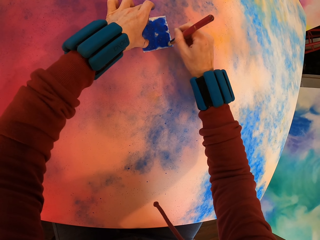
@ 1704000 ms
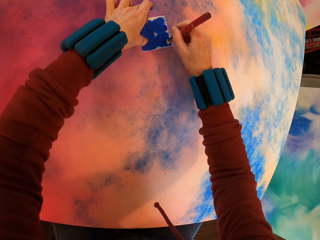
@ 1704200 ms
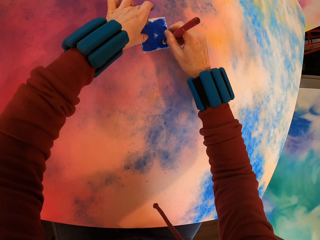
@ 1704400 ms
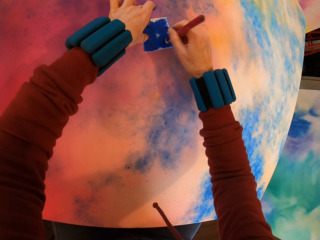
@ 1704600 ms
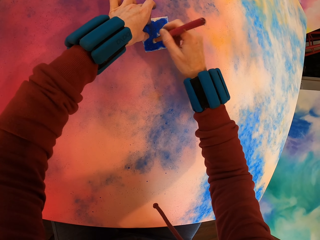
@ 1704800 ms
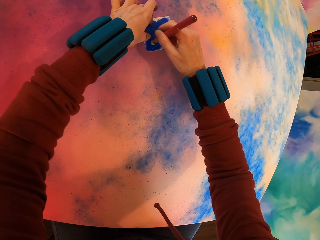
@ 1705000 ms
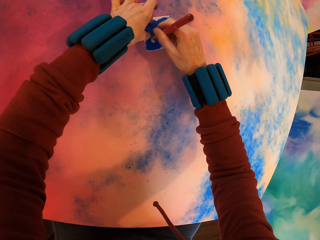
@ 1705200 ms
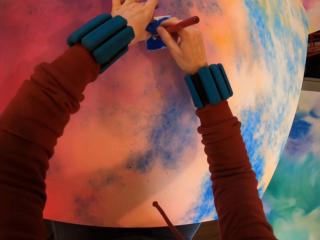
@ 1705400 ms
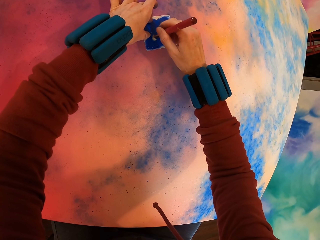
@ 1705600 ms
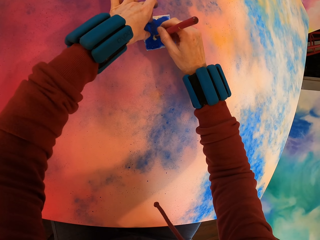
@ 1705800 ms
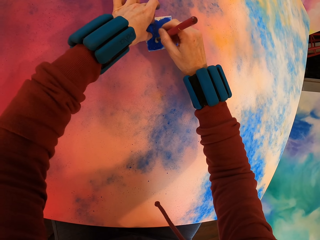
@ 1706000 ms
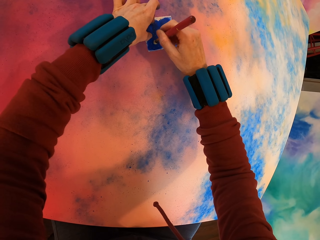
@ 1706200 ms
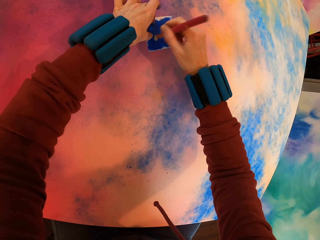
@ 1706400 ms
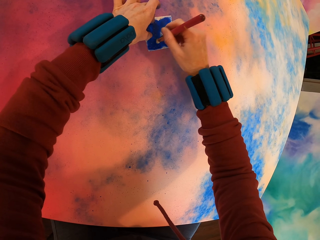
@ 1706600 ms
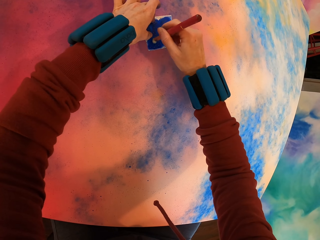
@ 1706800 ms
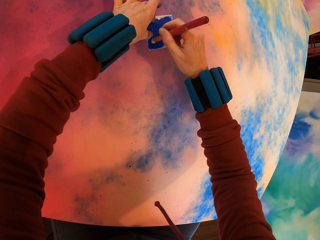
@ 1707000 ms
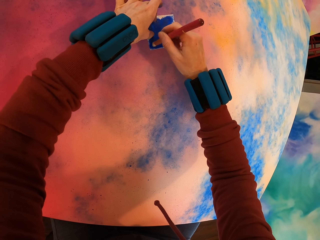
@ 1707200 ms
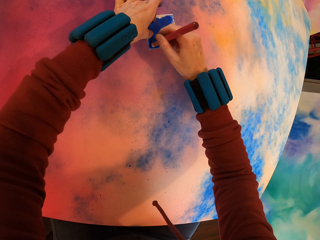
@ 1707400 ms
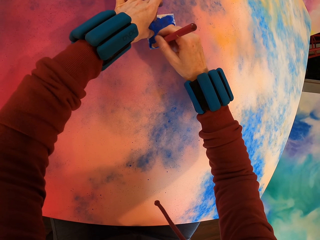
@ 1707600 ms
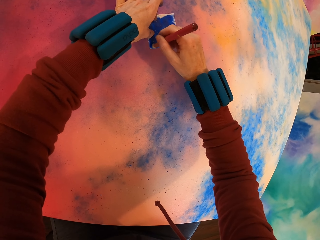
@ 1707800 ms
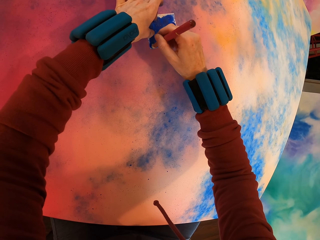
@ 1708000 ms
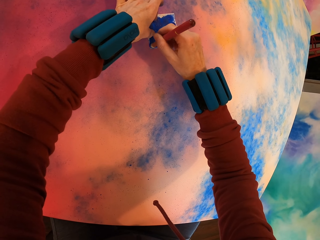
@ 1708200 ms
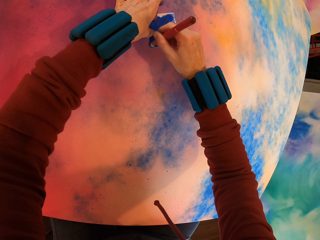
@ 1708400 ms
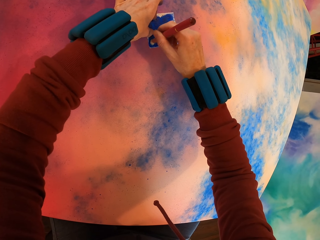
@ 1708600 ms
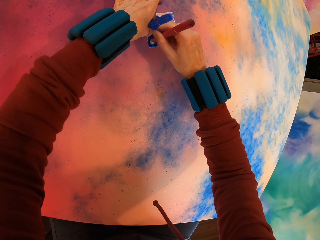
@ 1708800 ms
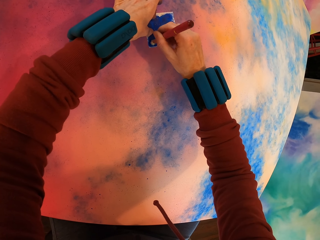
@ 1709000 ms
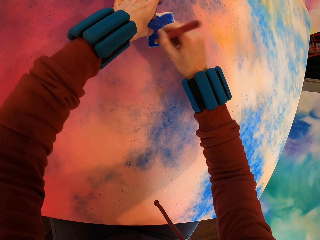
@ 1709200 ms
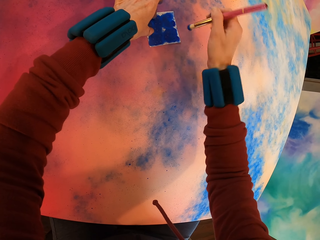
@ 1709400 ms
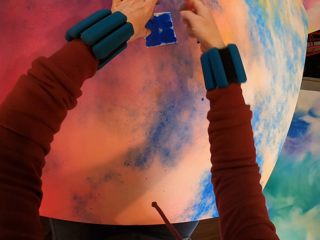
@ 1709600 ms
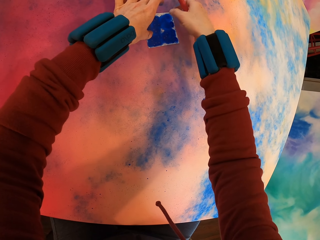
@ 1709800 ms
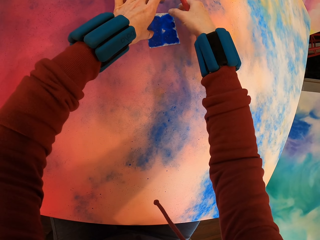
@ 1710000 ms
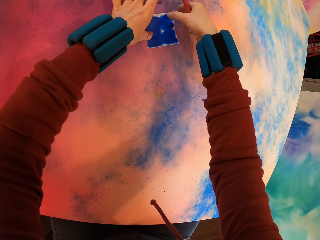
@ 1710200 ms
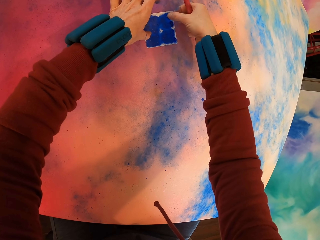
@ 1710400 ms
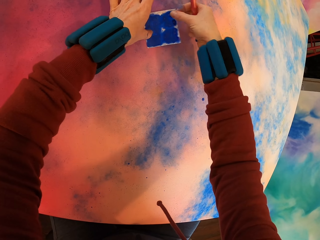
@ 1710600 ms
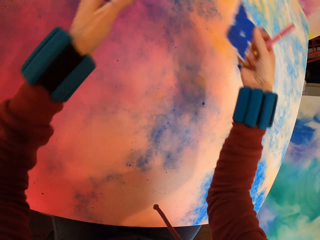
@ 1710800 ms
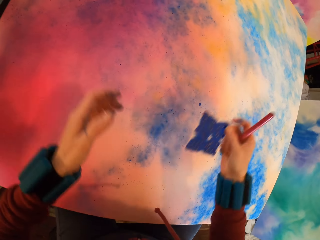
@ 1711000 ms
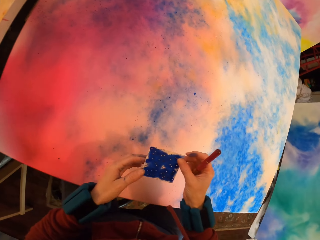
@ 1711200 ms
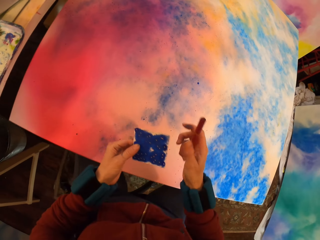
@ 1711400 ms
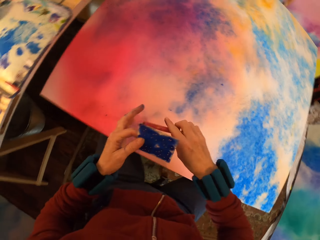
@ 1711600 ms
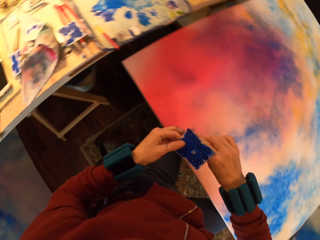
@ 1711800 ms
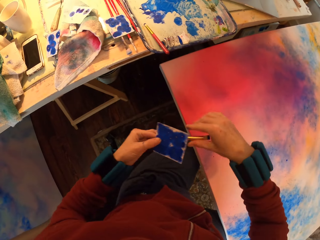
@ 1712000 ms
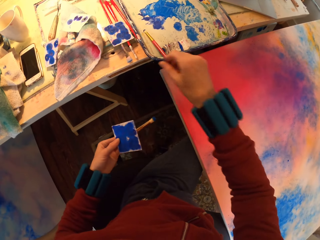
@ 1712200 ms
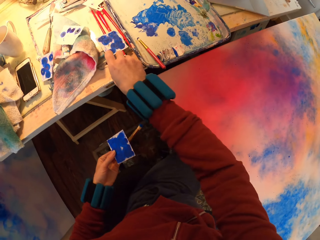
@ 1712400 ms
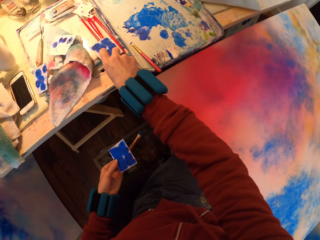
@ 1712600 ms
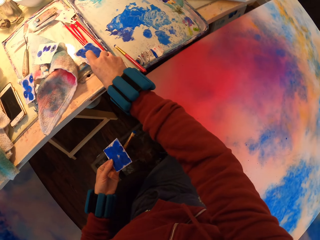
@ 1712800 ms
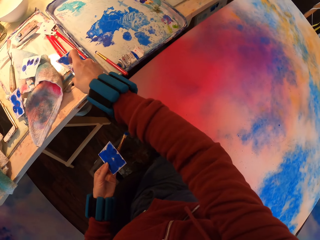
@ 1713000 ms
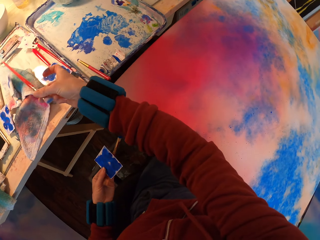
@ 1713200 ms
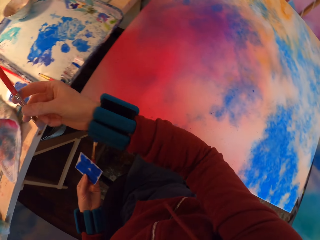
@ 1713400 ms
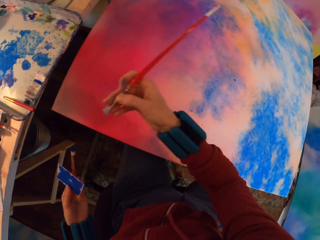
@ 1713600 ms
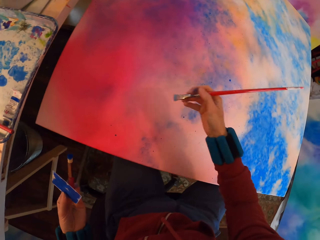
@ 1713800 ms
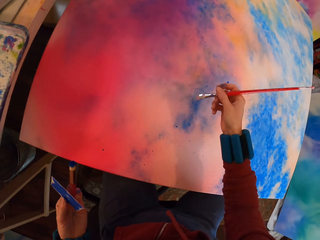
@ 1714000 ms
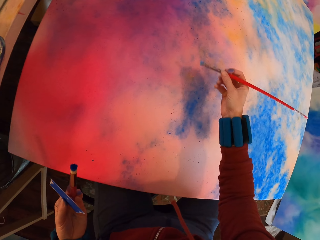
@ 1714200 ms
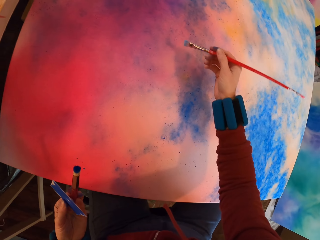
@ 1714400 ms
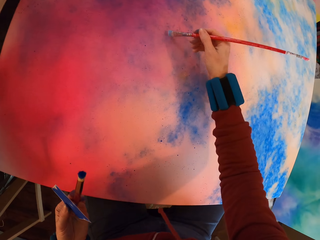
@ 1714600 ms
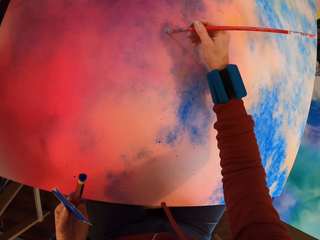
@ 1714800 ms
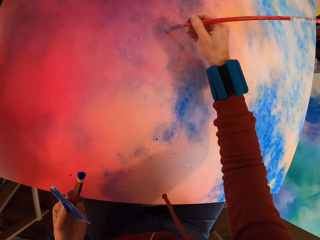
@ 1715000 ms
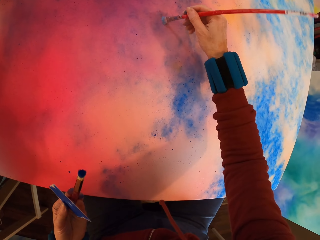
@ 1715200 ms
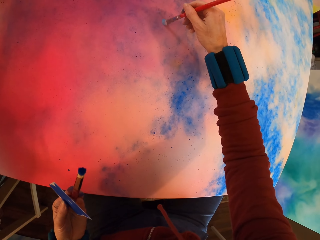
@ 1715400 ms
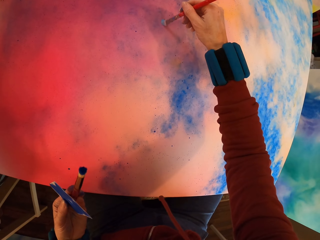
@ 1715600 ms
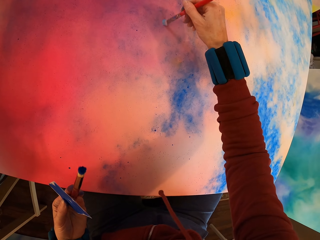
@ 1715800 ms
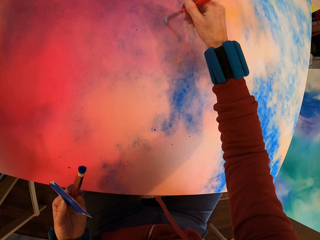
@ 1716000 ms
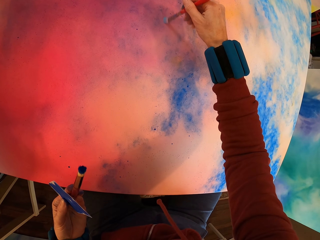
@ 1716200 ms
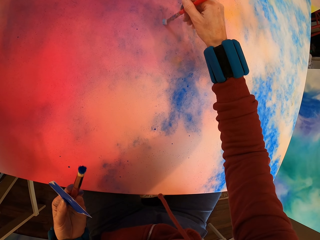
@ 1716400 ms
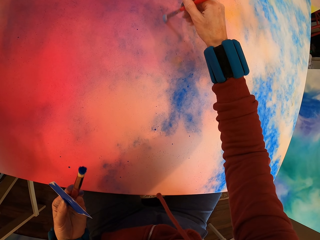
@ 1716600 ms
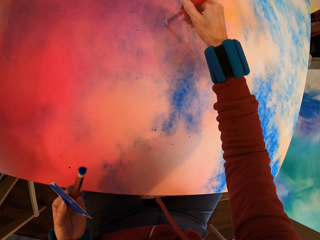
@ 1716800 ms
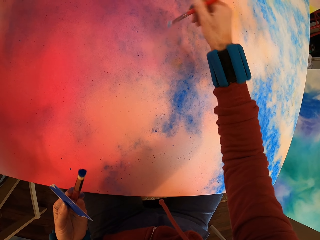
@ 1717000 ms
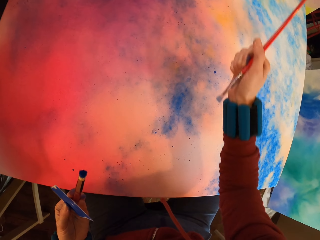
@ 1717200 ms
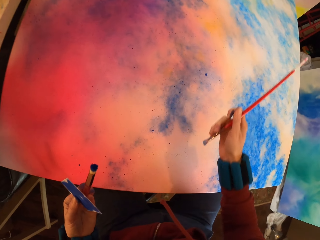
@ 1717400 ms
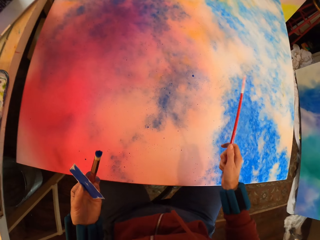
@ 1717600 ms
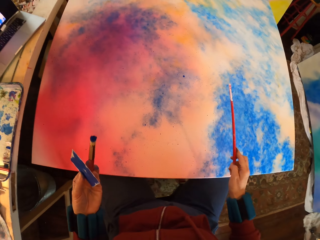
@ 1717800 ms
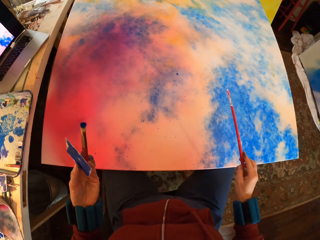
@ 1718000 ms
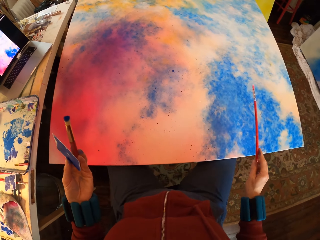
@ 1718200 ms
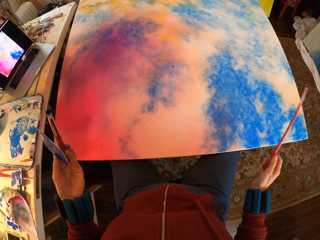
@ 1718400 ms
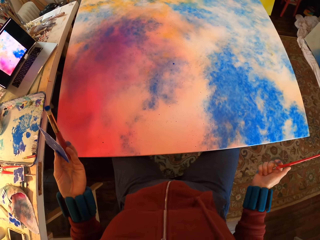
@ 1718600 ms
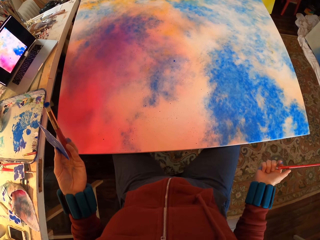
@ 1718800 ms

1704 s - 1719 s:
The camera wearer picks up a brush on the table. They paint on the Masonite board. They rub the canvas.

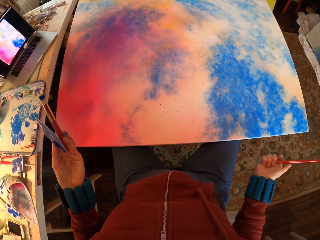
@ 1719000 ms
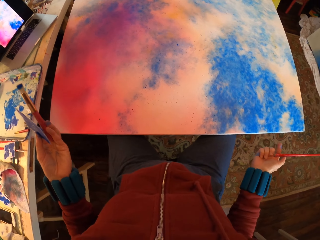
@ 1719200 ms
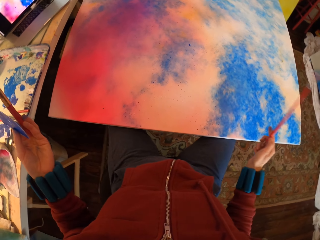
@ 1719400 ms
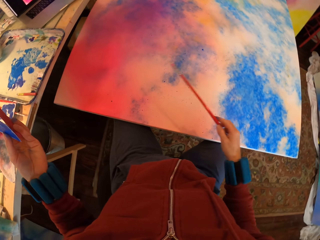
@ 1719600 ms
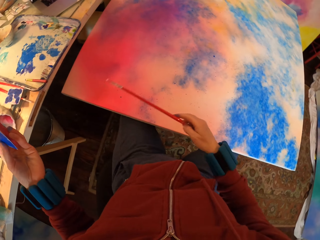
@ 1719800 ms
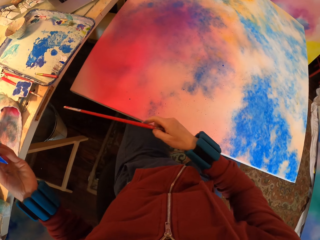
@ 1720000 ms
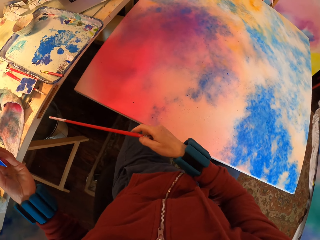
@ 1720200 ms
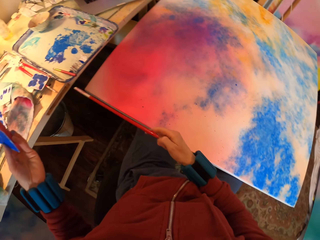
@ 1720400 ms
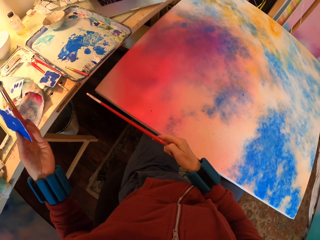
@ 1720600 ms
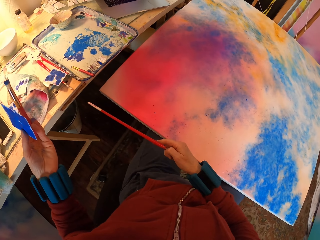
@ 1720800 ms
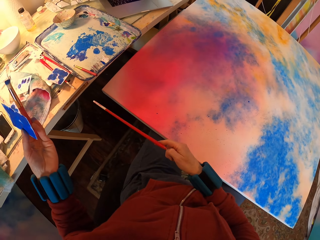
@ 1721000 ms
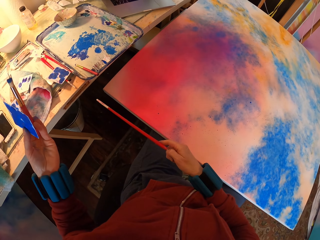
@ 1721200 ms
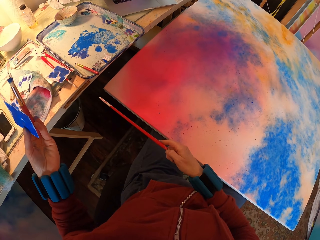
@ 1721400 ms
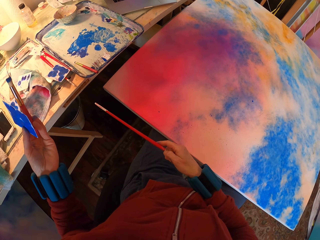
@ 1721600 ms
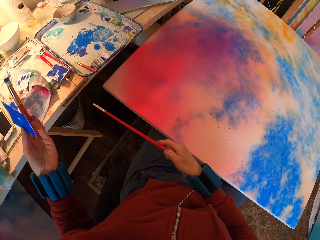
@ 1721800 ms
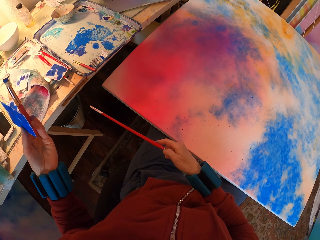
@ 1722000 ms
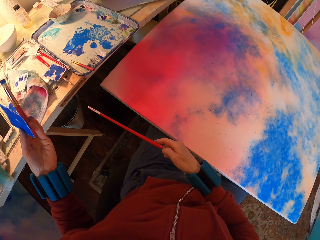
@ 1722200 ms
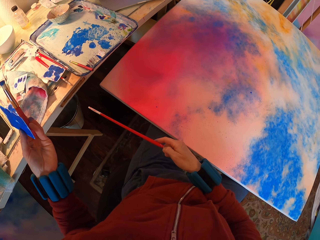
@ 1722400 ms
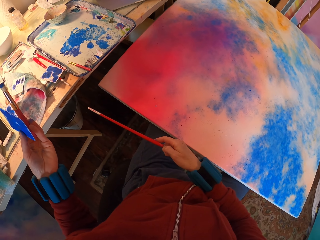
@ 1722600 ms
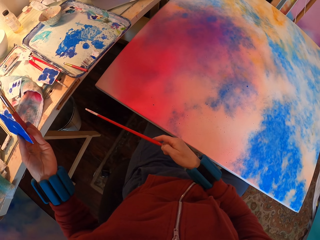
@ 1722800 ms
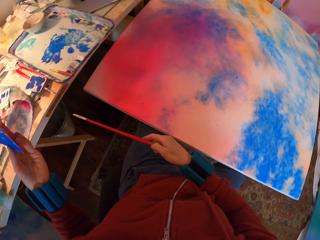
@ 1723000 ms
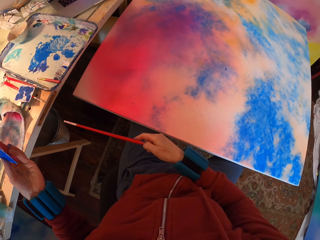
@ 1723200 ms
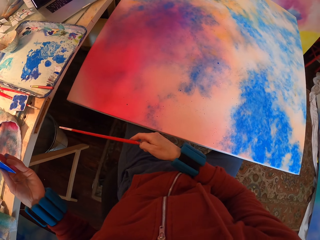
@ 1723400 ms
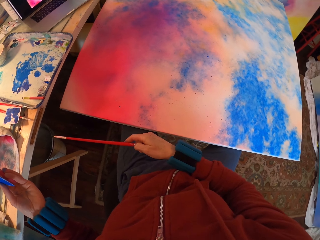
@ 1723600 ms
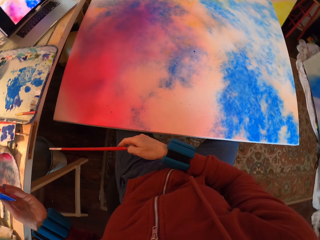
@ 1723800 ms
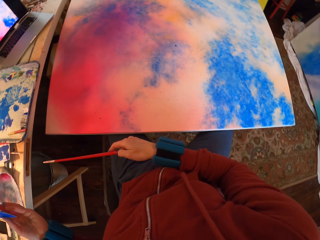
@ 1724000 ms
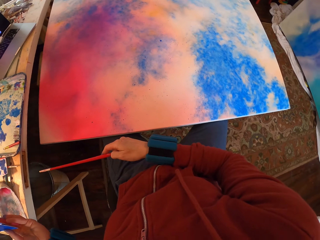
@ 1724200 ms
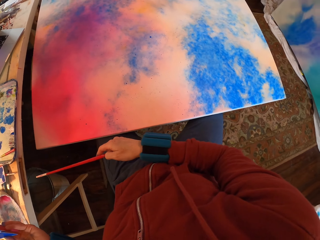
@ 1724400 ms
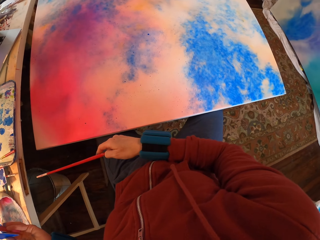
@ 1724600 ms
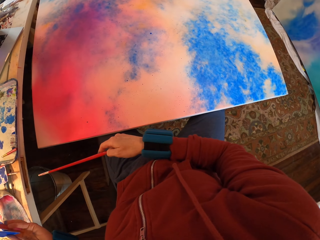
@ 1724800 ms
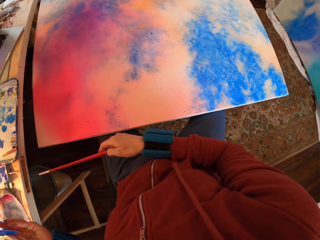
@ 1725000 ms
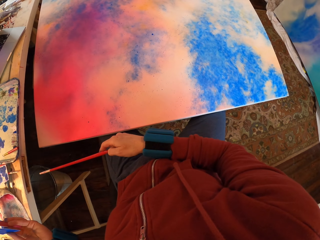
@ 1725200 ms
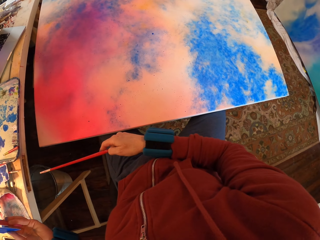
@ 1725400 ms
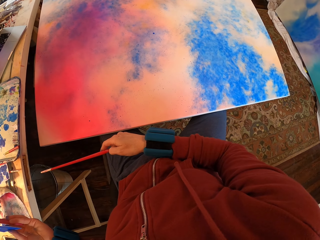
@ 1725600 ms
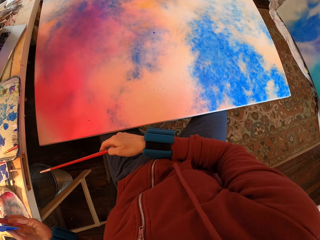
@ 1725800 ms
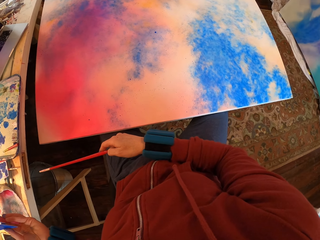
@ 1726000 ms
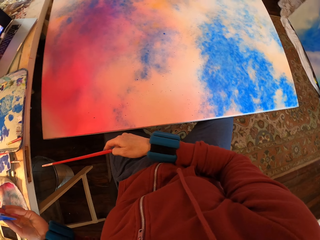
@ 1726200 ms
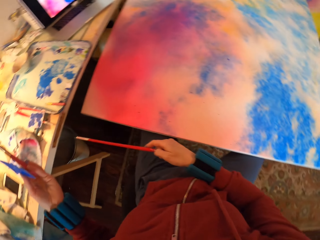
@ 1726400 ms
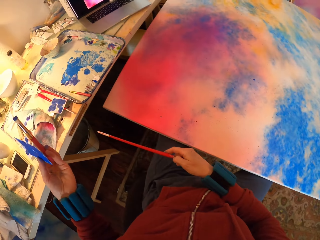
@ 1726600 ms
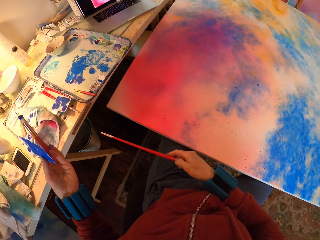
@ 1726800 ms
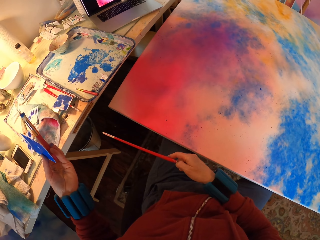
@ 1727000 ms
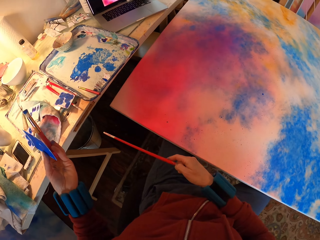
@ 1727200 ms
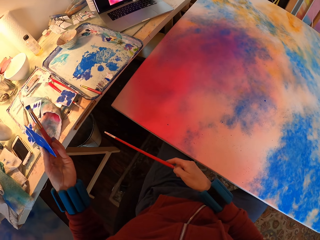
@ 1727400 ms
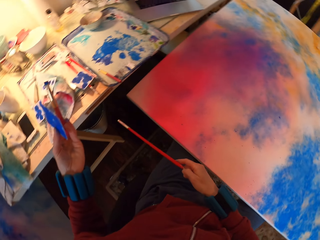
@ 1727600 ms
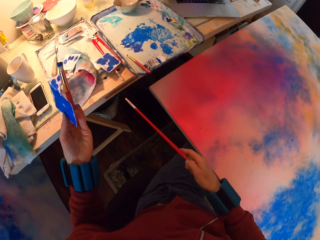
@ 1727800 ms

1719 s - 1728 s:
The camera wearer looks around. They look at the painting.
